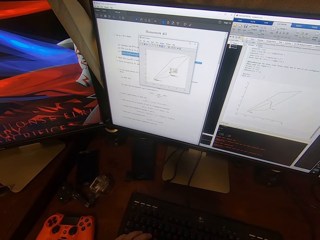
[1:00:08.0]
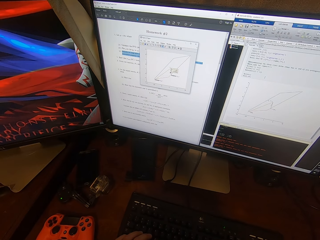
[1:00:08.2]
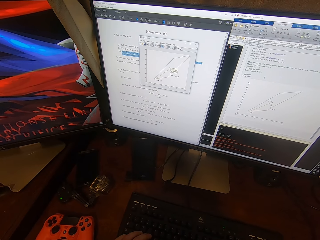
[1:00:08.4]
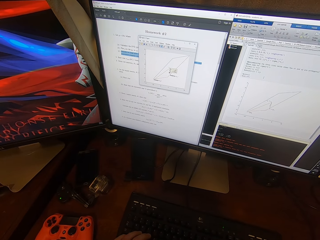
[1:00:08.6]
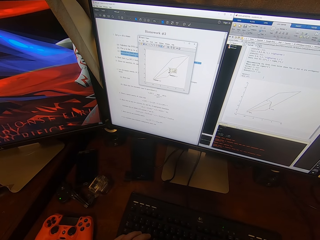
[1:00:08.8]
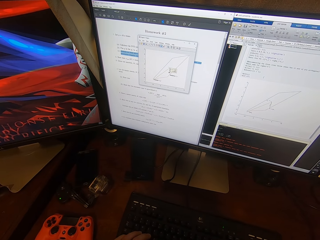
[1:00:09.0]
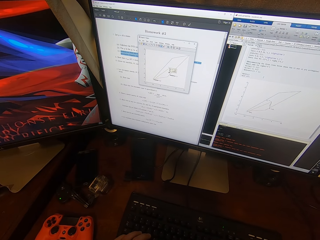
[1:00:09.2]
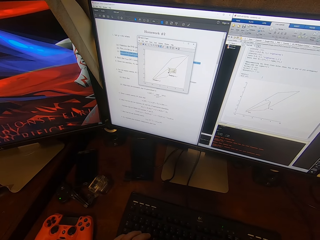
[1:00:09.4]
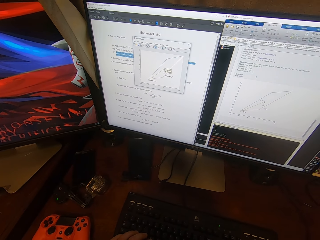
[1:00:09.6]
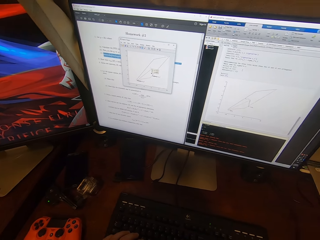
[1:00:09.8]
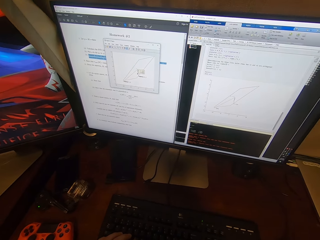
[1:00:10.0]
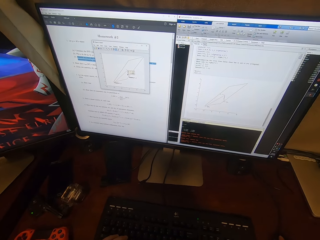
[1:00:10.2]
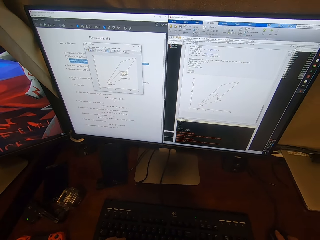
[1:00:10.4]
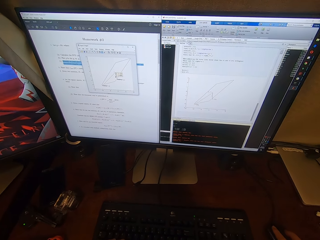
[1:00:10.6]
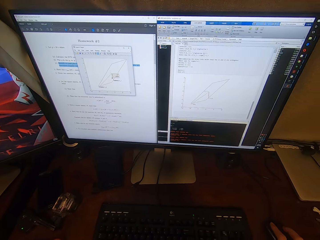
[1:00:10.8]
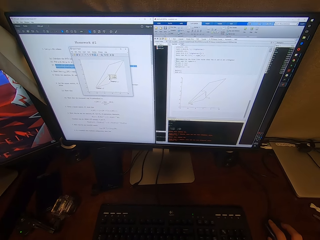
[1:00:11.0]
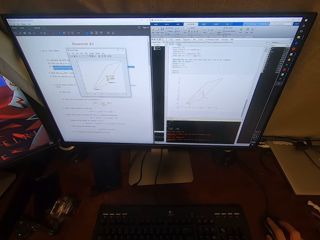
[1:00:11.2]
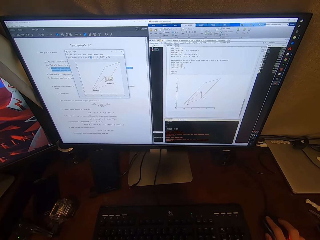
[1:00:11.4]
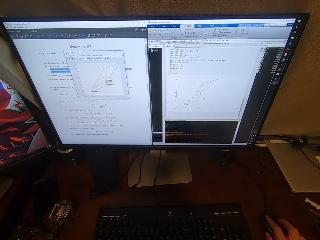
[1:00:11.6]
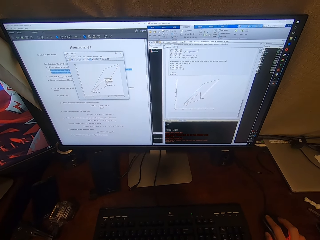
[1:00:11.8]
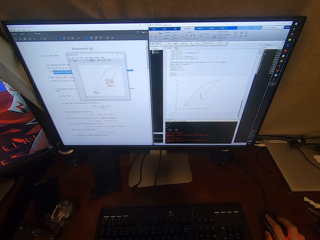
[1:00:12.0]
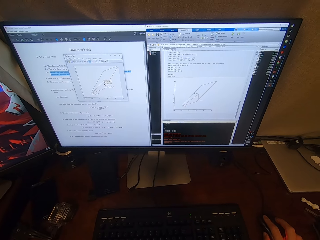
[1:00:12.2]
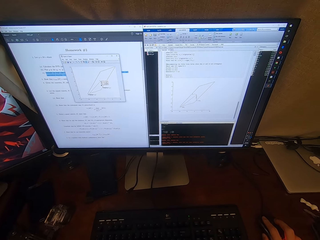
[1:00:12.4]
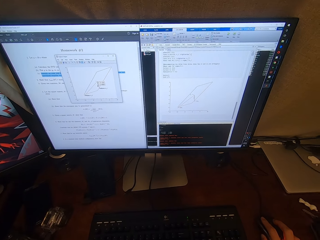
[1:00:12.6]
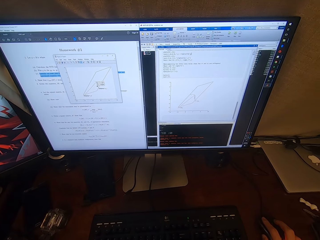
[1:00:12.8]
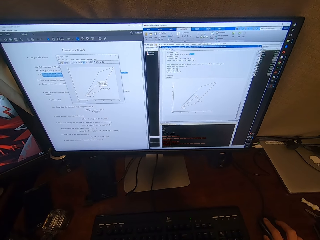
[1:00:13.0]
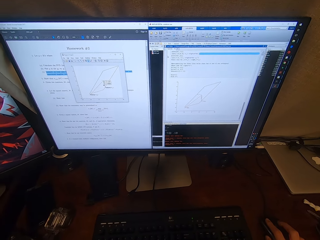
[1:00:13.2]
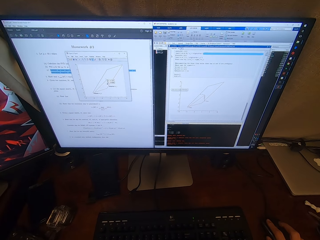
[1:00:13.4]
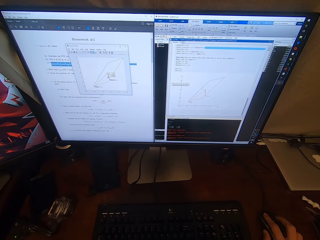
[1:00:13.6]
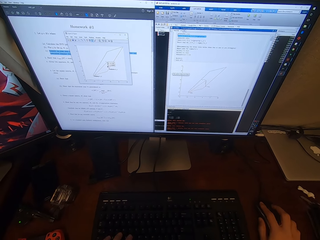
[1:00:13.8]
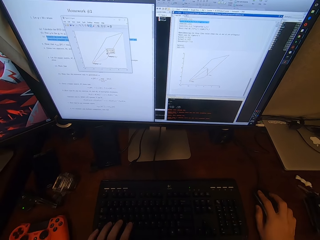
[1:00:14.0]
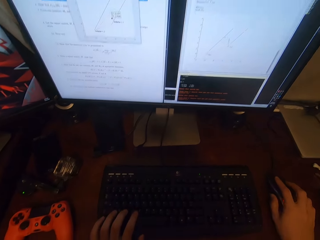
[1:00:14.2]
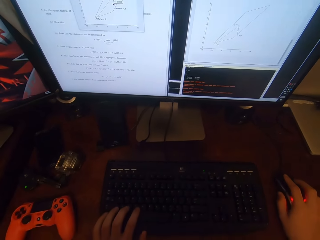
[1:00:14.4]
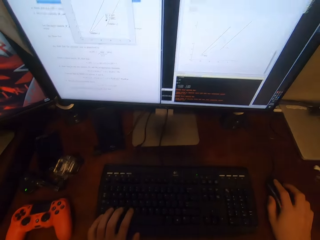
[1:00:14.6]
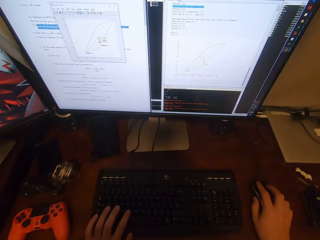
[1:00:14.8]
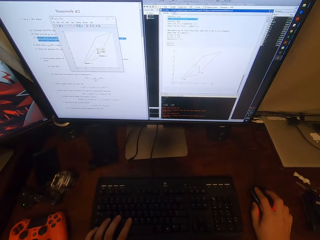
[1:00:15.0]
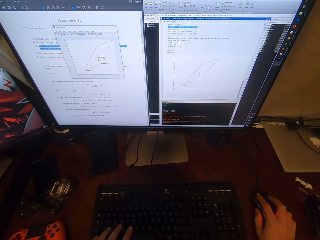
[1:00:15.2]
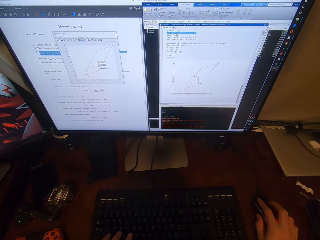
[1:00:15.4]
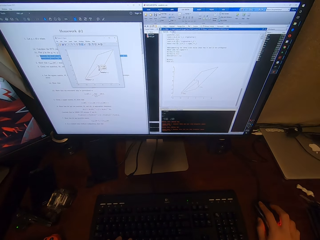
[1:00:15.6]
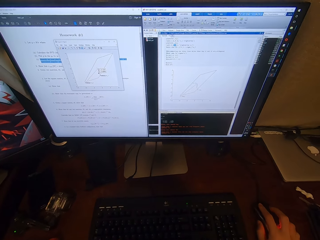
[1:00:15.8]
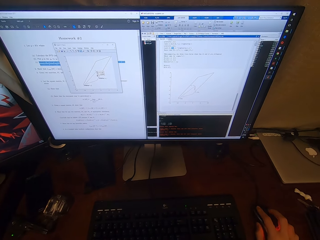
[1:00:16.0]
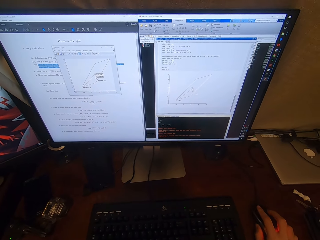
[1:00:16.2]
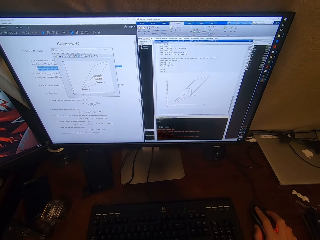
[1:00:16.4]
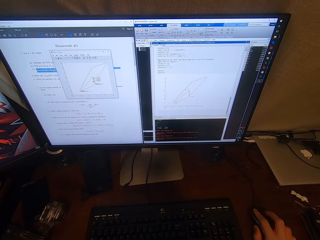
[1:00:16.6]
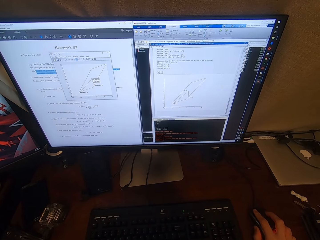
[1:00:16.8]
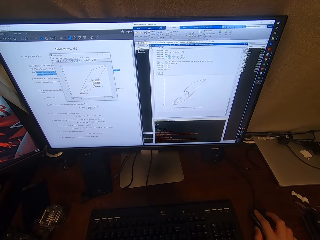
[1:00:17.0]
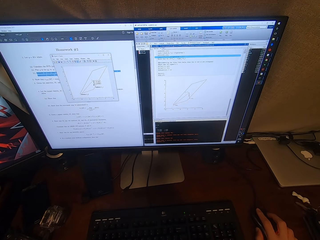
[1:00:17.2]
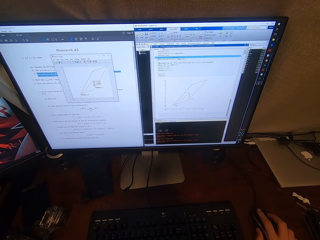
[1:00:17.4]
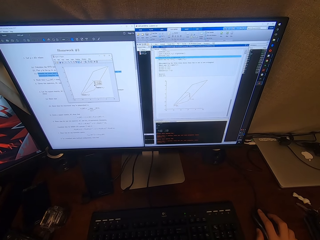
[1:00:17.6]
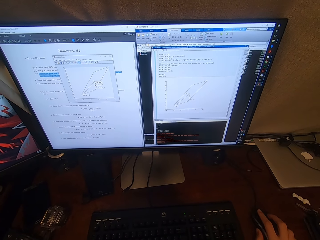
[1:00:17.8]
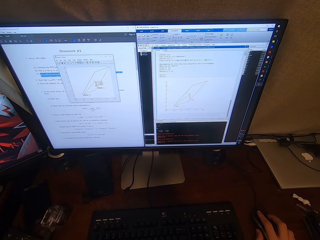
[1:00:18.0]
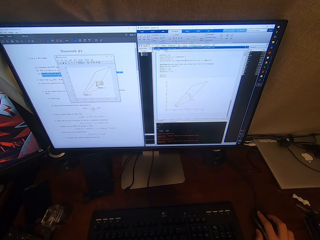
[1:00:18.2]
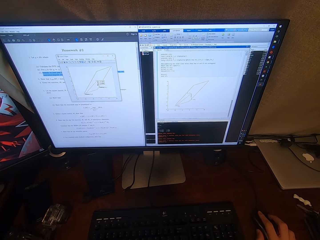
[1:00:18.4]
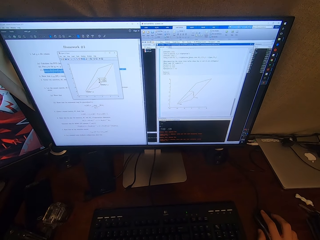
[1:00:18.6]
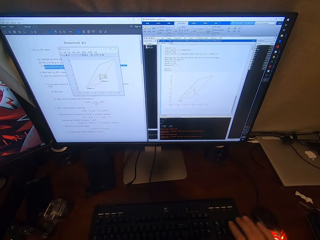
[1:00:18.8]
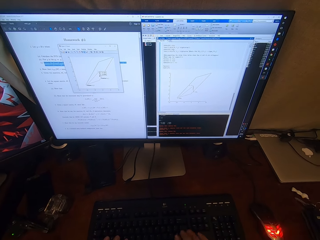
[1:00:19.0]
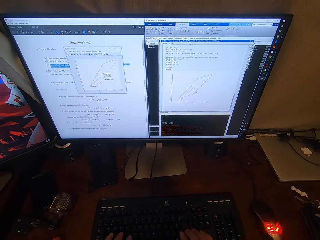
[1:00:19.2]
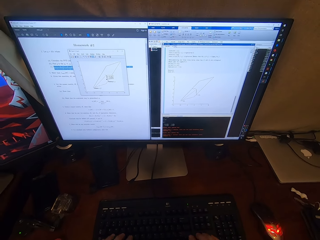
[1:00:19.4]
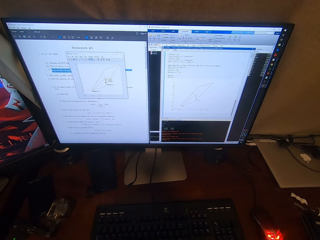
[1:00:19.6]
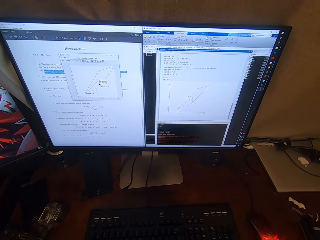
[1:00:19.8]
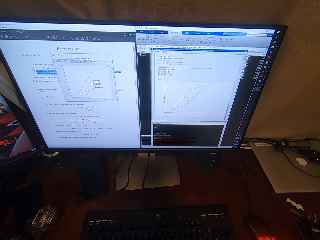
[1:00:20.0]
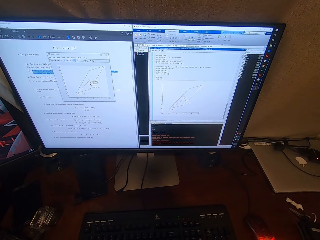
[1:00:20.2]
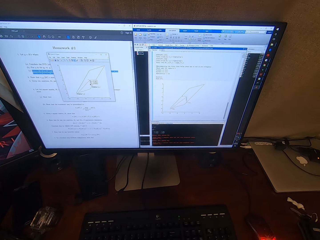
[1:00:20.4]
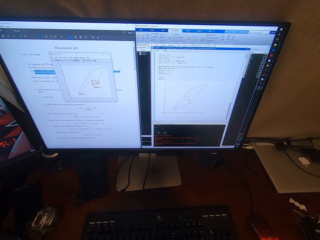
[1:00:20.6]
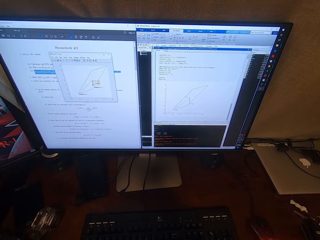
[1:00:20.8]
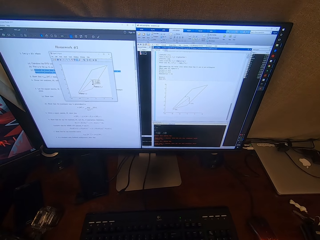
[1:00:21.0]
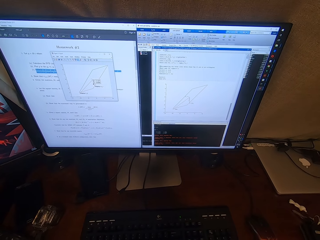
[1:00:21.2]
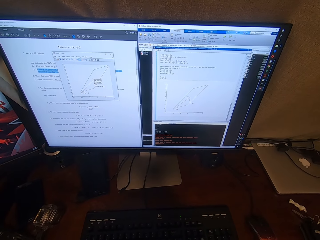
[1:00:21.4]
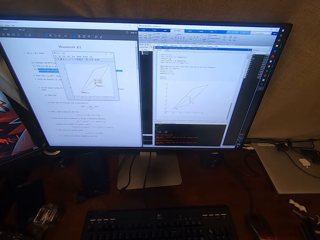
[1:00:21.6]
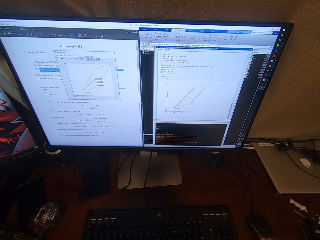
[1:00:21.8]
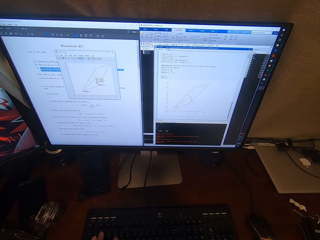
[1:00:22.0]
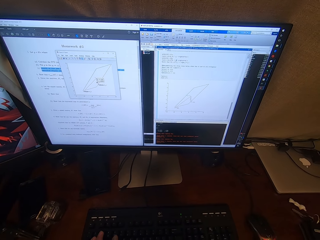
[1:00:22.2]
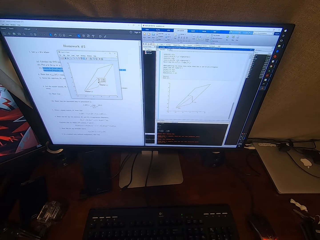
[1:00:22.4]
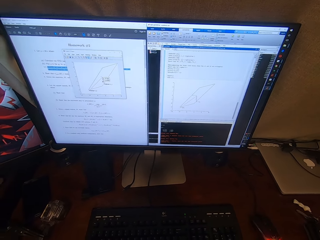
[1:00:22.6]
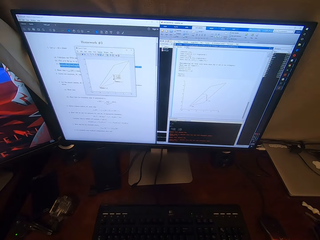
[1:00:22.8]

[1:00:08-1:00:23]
The camera wearer talks.

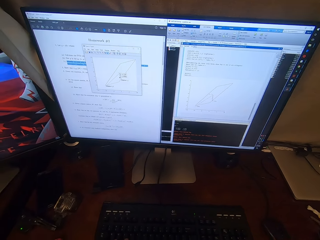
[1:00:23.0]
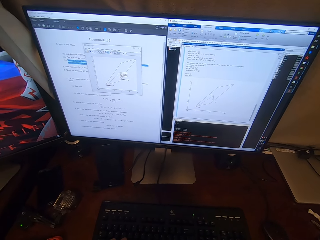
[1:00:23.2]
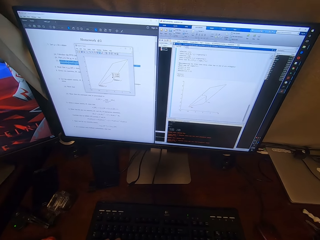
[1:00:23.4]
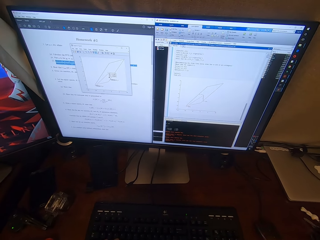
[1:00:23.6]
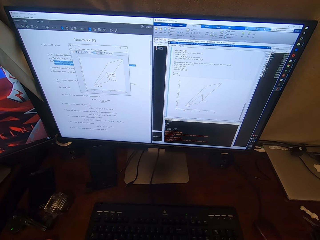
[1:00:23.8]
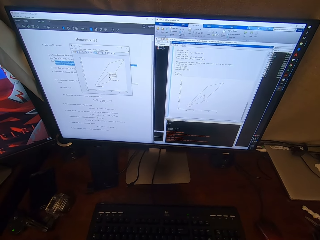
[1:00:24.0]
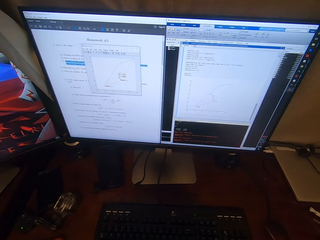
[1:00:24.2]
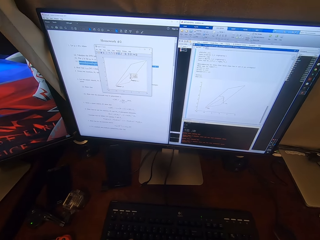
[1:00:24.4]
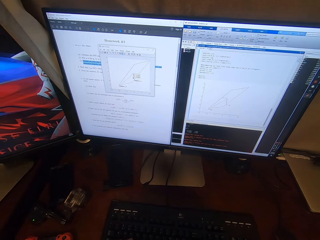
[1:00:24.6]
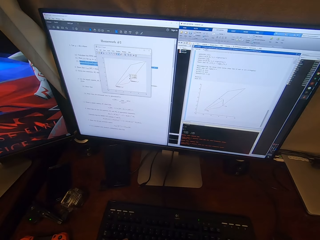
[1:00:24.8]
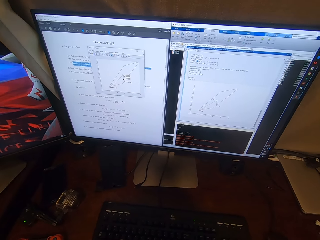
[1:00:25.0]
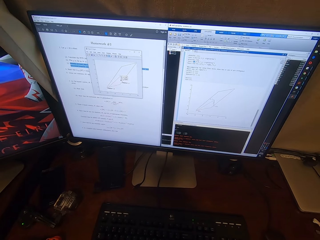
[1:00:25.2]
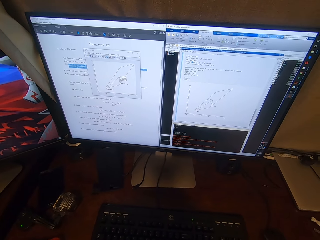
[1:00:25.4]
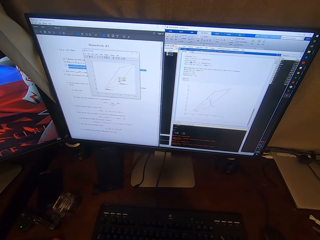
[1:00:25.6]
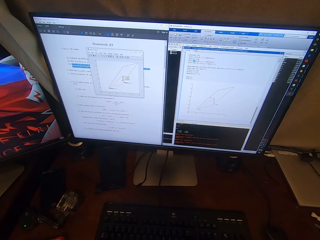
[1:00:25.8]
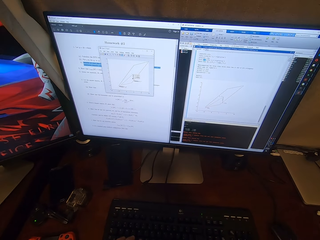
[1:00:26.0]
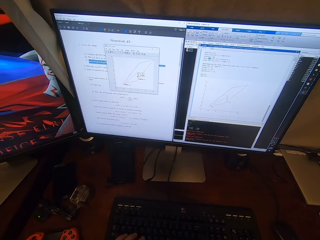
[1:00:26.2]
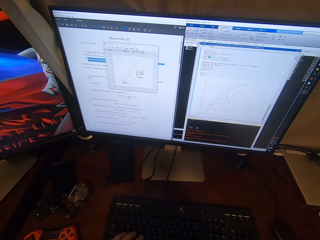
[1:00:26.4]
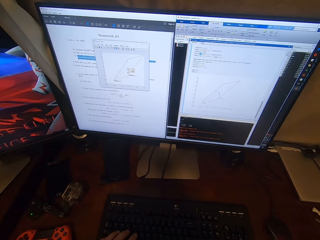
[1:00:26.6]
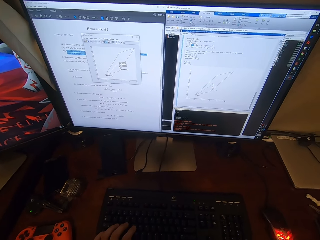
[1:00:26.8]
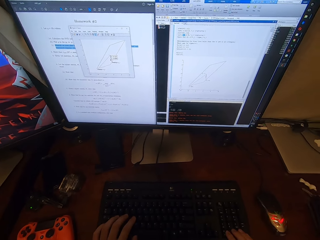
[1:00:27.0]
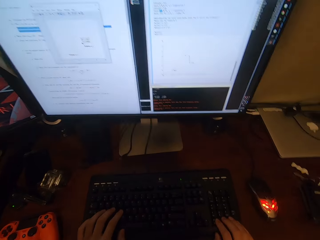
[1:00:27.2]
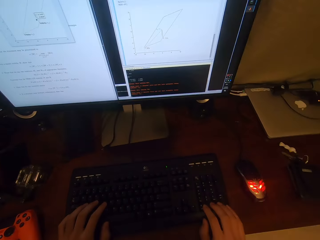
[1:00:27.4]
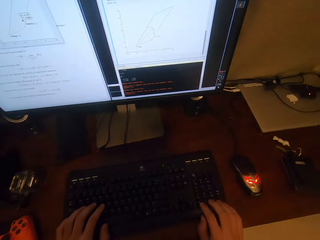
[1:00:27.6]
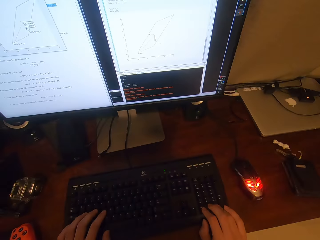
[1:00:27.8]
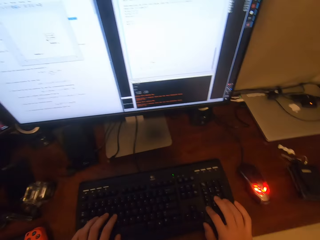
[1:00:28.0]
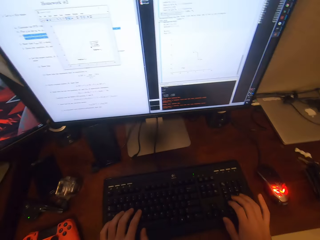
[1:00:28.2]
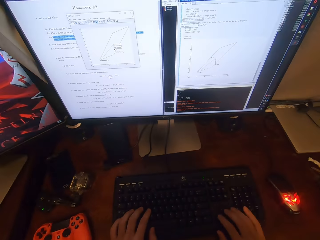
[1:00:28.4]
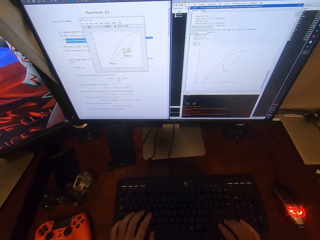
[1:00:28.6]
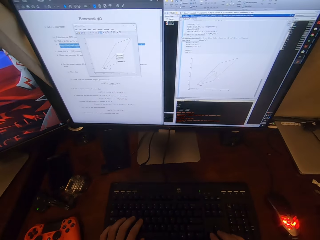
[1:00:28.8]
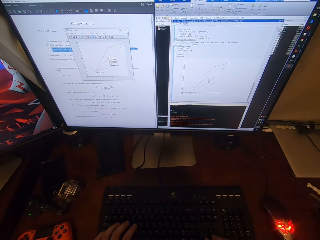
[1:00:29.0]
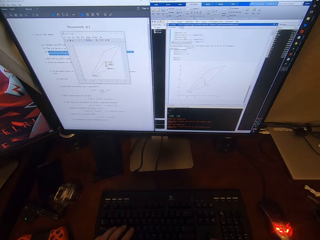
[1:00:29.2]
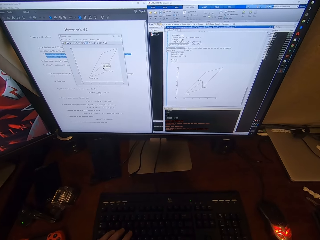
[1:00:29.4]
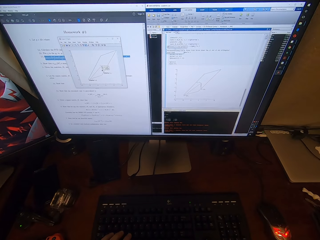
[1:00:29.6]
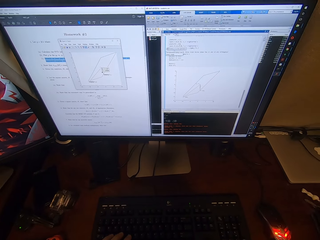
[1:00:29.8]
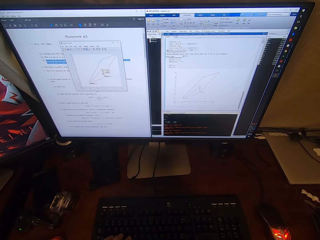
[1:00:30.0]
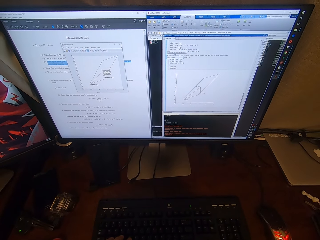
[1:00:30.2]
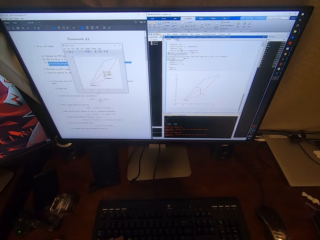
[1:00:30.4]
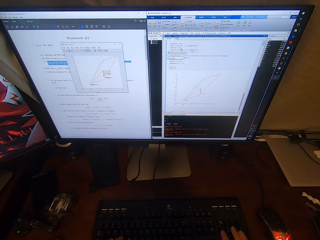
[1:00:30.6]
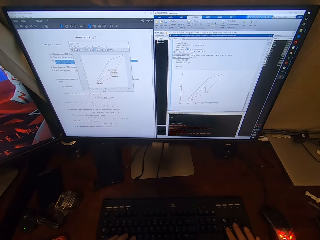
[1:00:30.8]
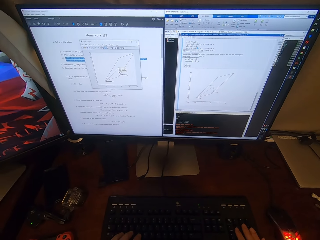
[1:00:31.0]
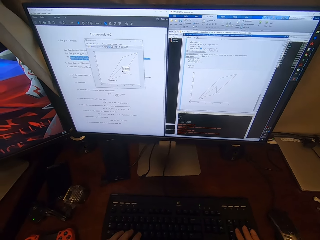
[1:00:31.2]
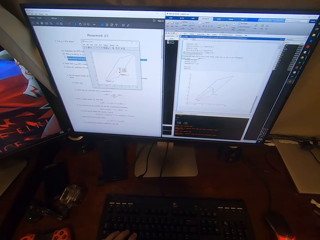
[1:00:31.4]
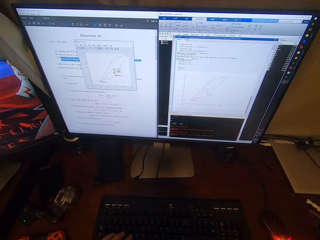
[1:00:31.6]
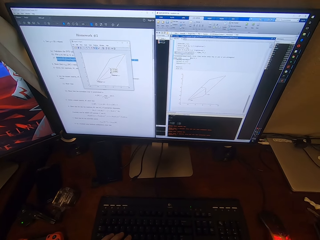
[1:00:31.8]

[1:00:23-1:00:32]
The camera wearer operates the desktop with the keyboard.
